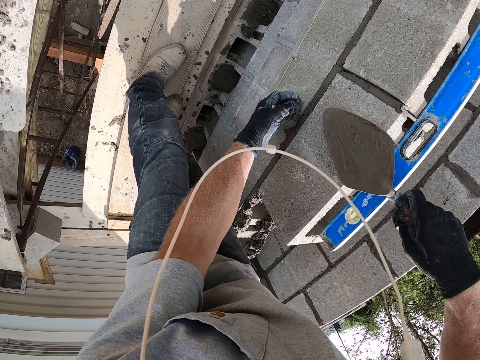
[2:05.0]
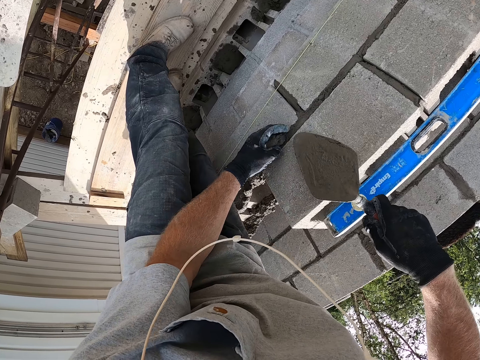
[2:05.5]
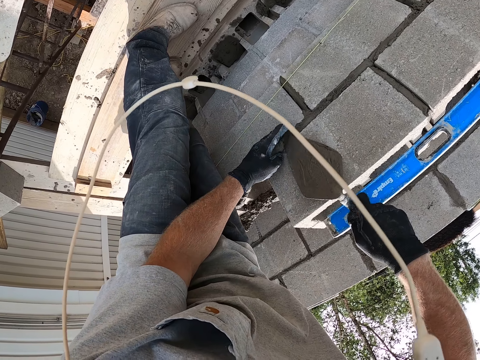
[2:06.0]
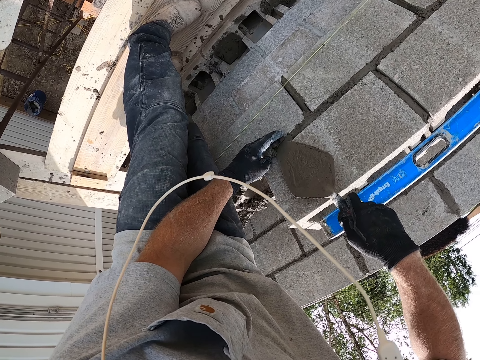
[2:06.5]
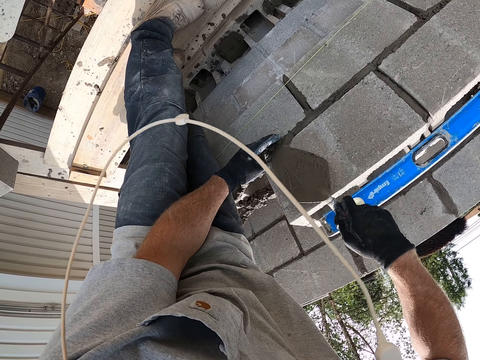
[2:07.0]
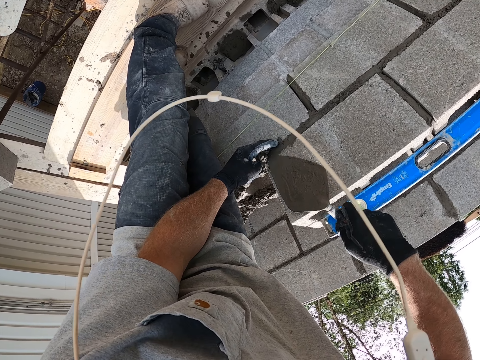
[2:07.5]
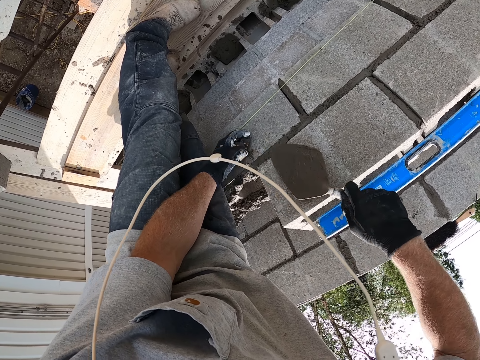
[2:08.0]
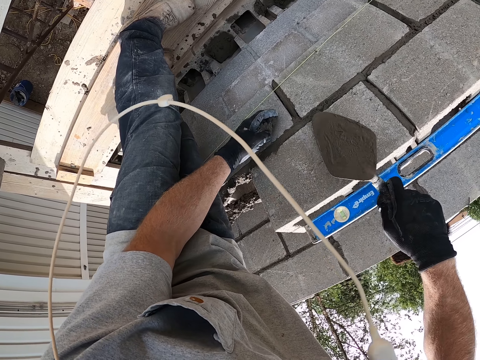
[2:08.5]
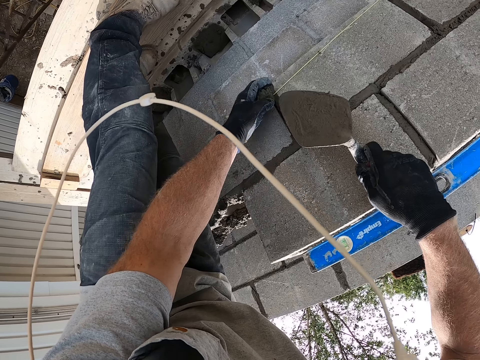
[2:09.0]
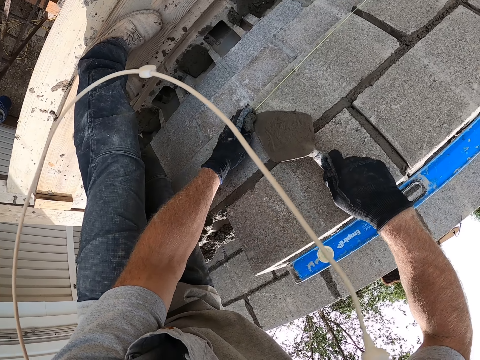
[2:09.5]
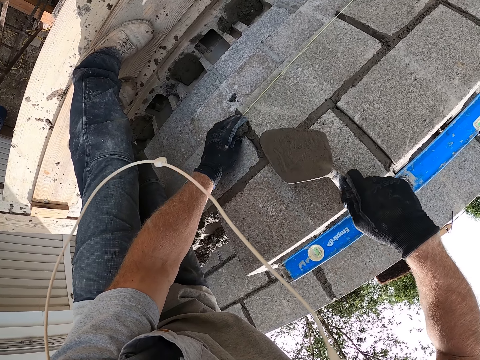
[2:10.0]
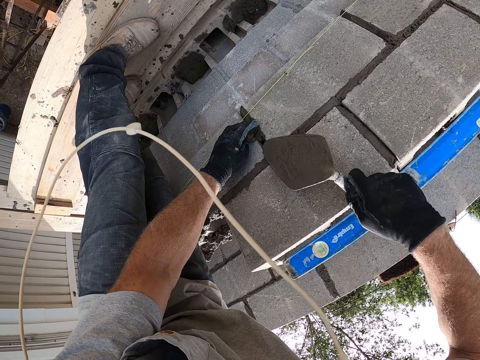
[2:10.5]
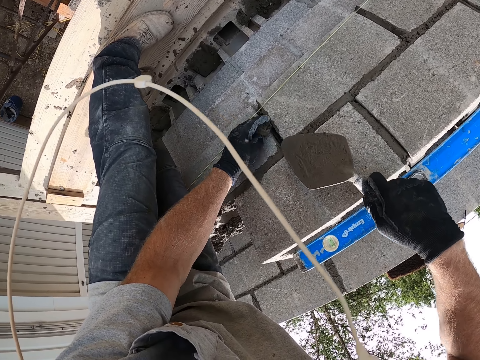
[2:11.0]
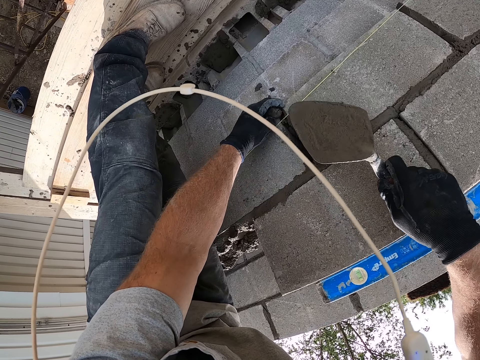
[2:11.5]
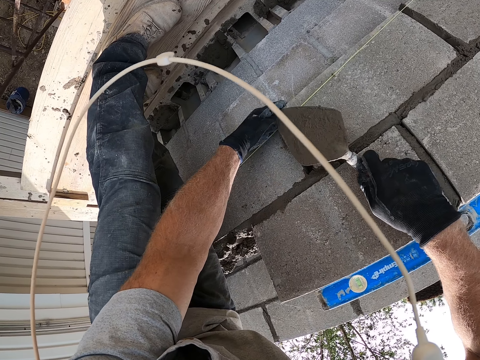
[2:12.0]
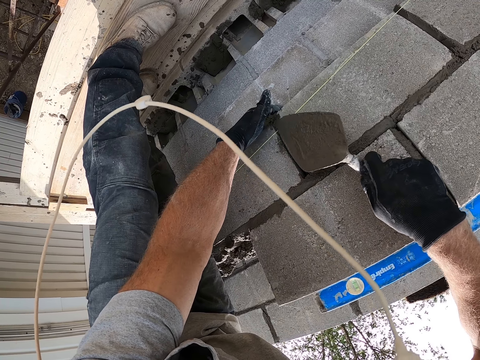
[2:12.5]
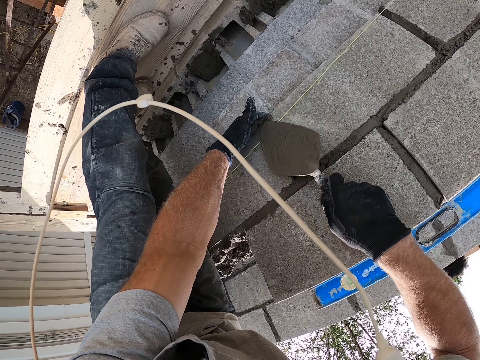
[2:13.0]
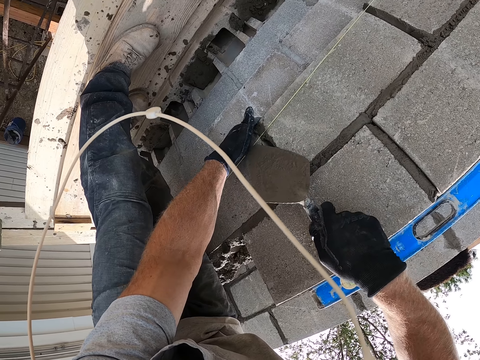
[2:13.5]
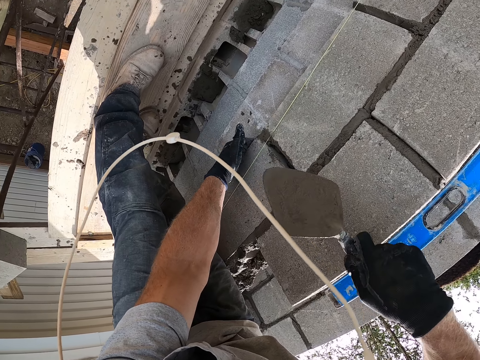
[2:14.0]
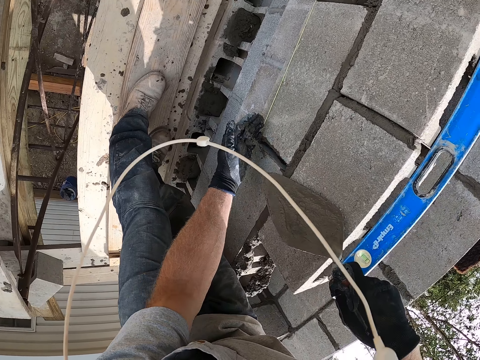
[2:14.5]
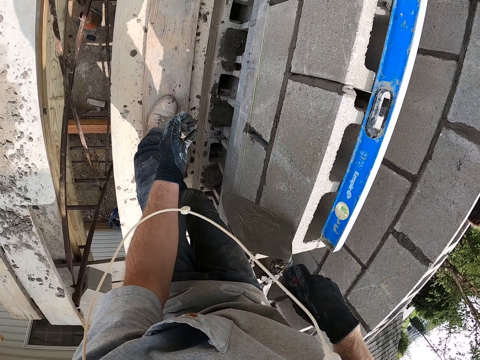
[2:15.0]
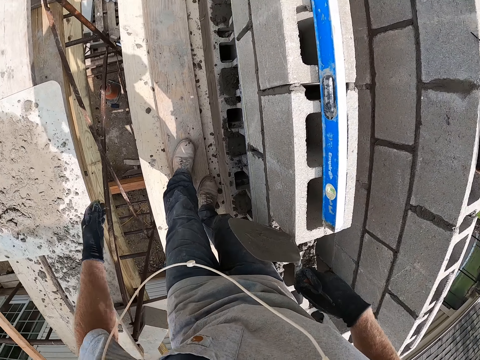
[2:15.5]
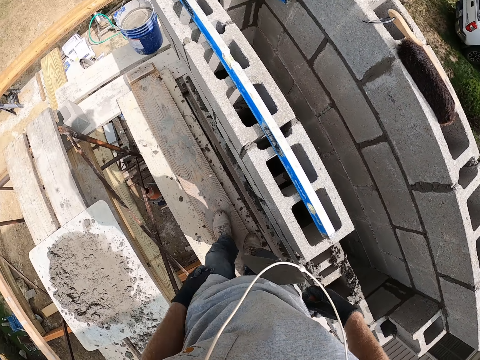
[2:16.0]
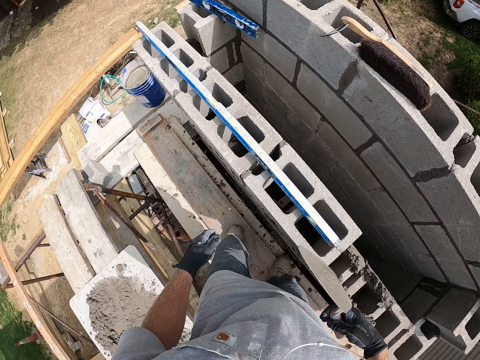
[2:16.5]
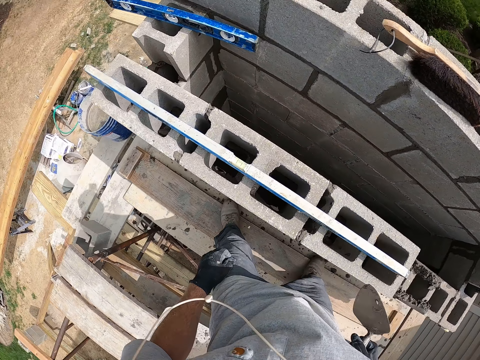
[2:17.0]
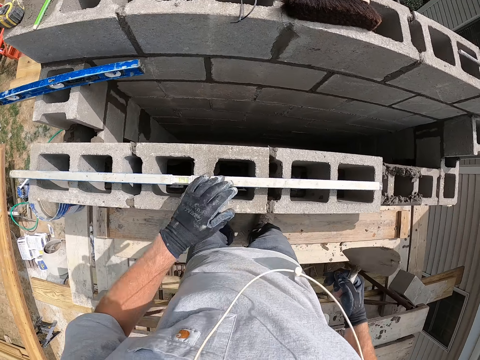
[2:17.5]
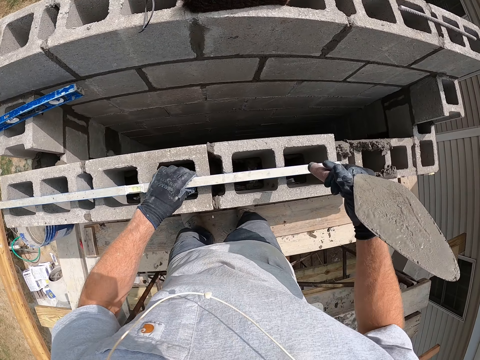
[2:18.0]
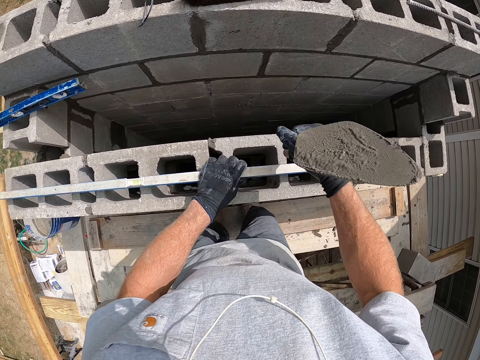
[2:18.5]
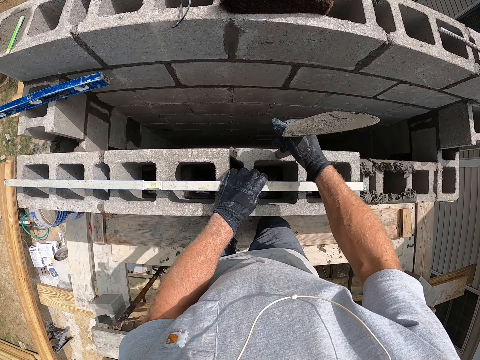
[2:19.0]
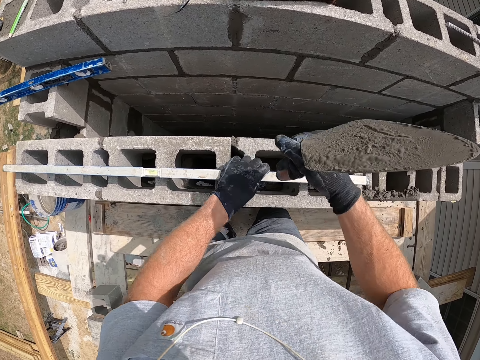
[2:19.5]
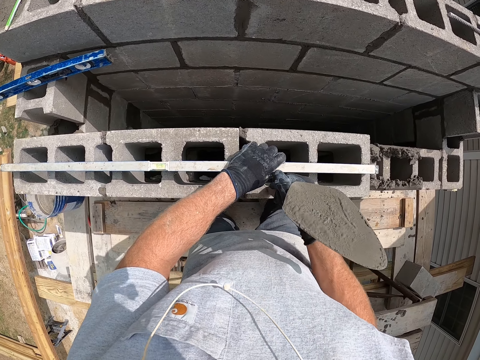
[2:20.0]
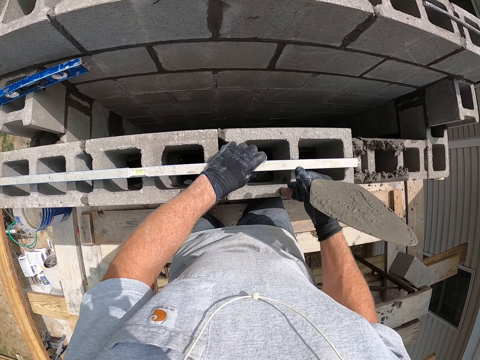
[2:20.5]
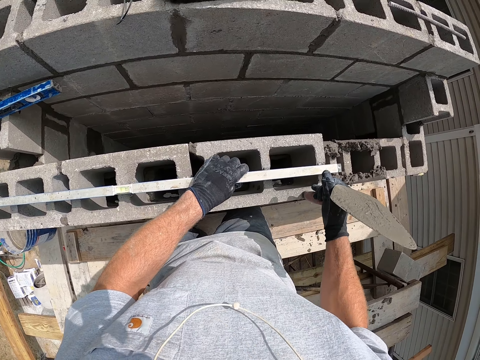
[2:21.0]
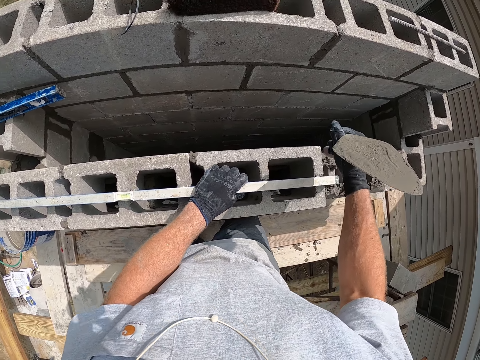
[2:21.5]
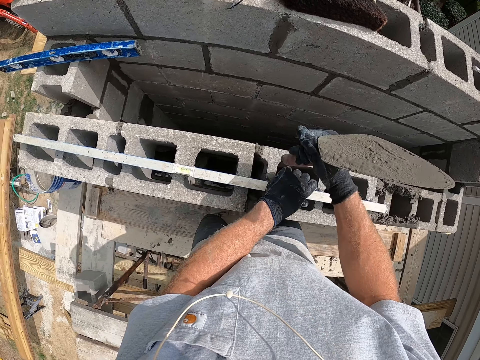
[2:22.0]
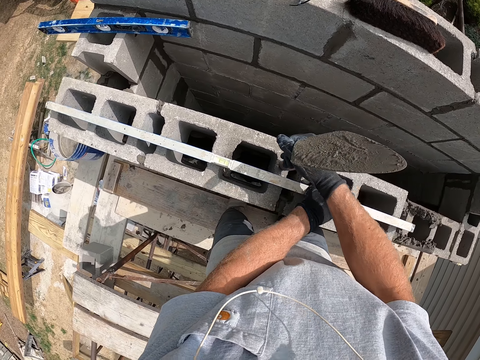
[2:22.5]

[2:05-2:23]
The camera wearer holds the brick block. They remove the extra cement on the cement brick block. They paste cement on the wall with the trowel. They throw the cement on the brick block. They stand up. They hold the piece of wood. They hit the concrete block with the trowel.

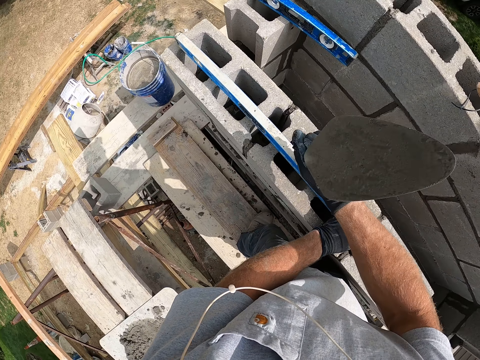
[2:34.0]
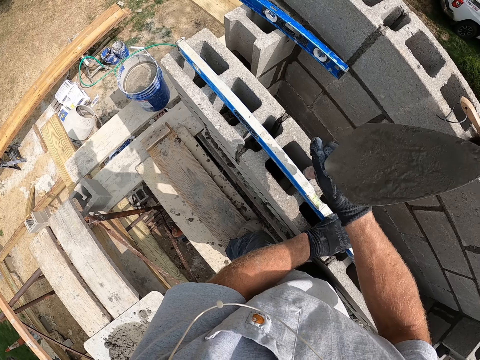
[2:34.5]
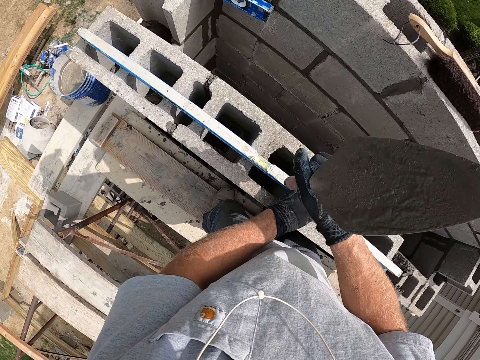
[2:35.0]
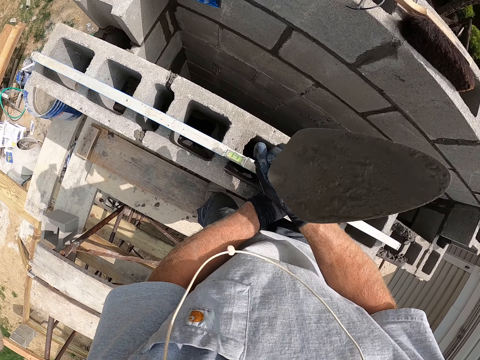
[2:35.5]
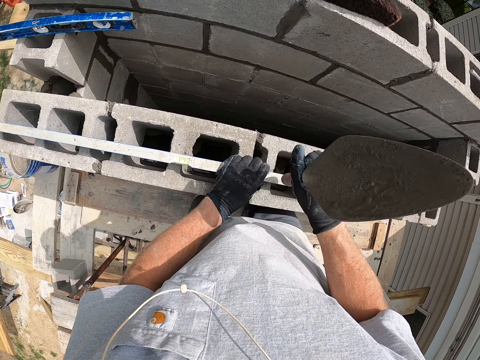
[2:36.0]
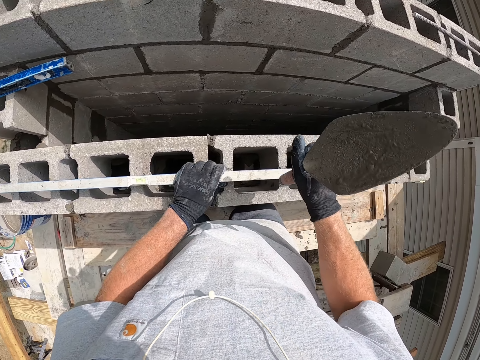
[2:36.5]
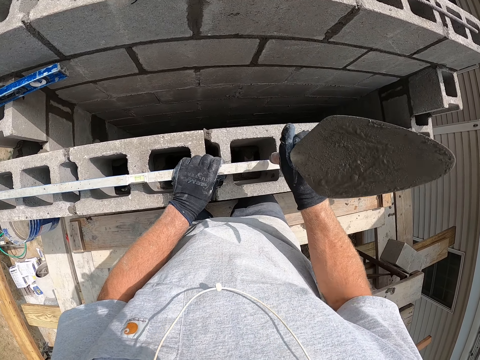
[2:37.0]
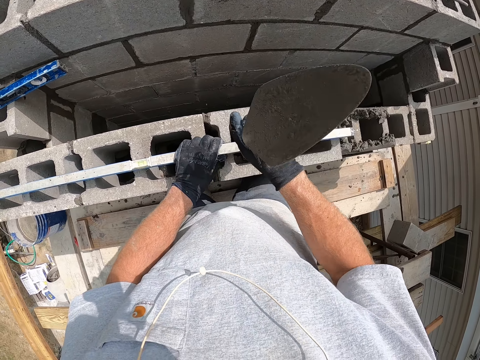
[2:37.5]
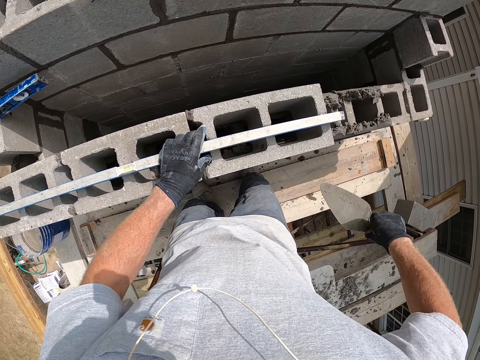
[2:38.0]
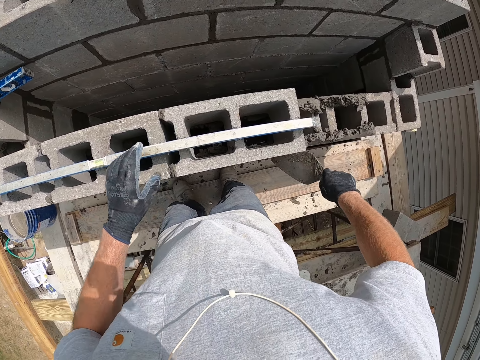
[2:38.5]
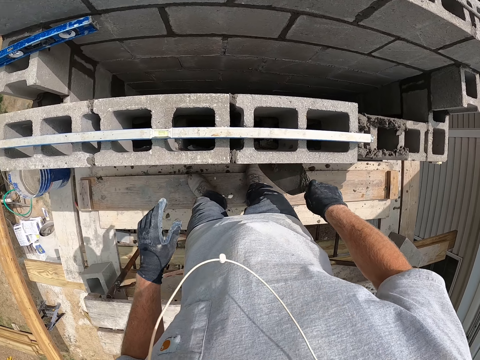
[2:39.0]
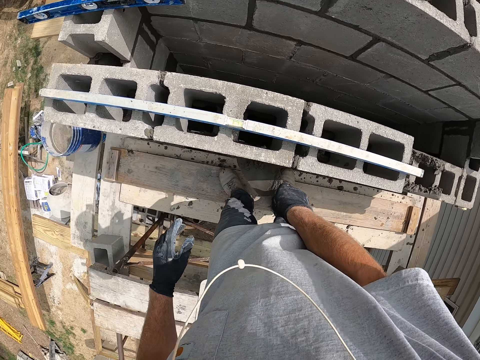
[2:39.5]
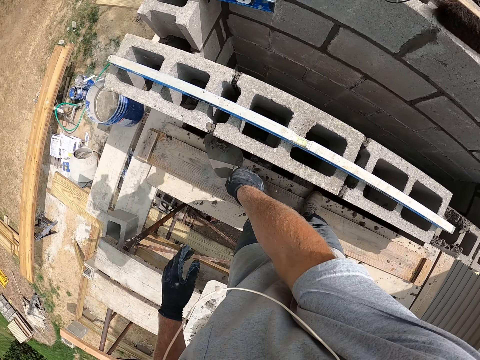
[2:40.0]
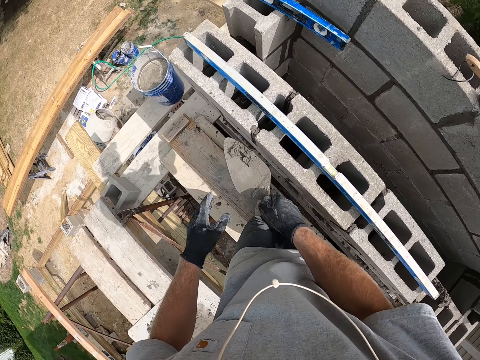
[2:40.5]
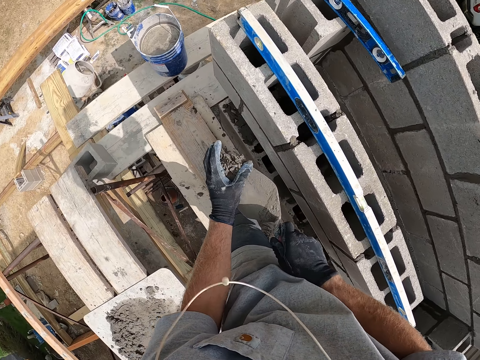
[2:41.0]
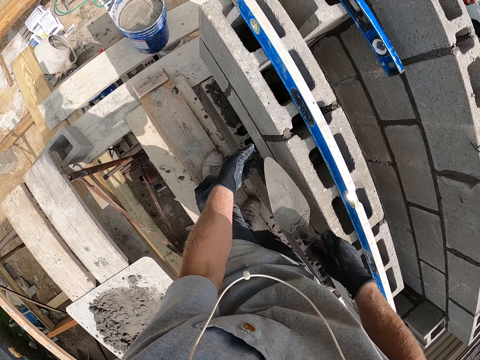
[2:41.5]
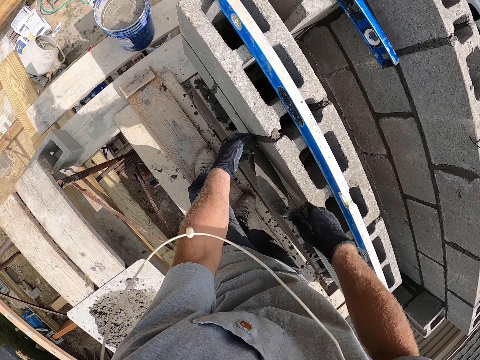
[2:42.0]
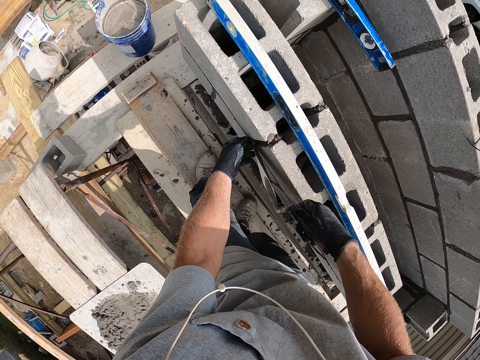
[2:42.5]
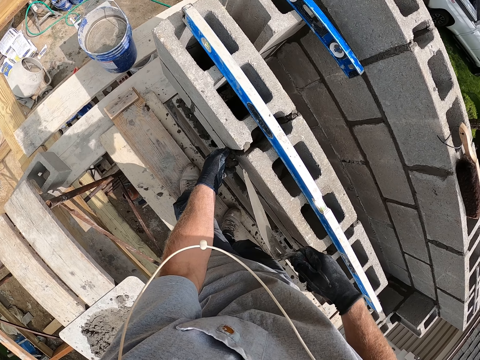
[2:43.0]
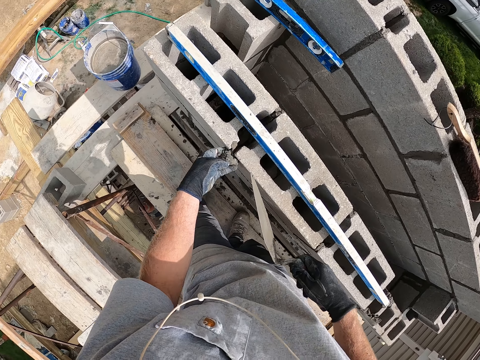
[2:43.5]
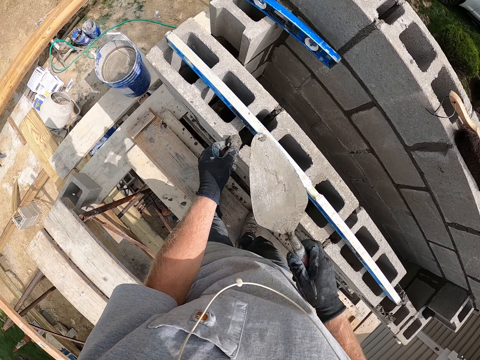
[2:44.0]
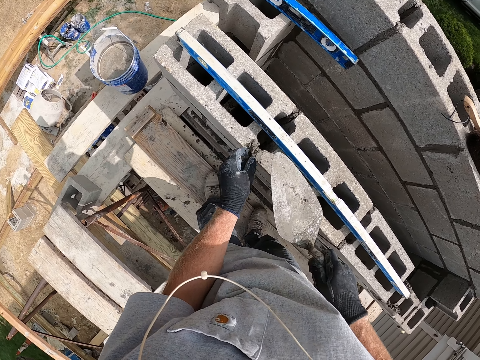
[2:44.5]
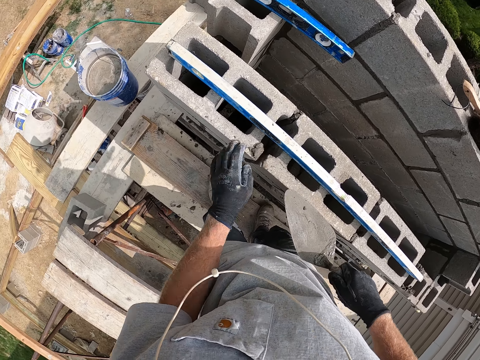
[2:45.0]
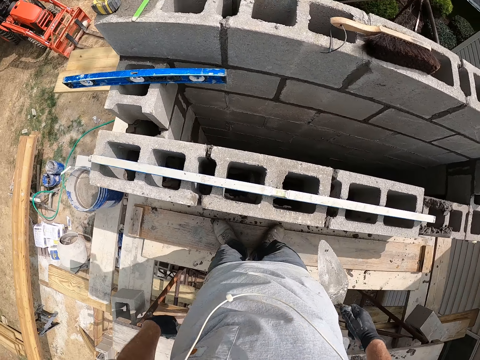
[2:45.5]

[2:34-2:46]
The camera wearer knocks the piece of wood with the construction cement spatula. He scrapes cement from the wall with the trowel. He packs cement from the wall with his left hand on the spatula. He places the cement on the brick block. He aligns the cement with the spatula. He places the cement on the brick block. He knocks the cement in the bricks with the spatula.
